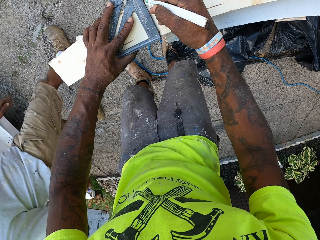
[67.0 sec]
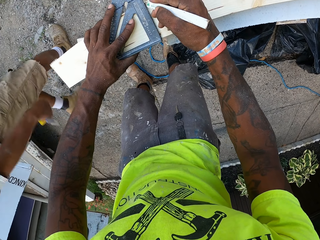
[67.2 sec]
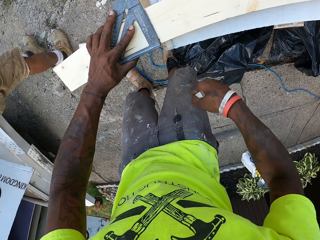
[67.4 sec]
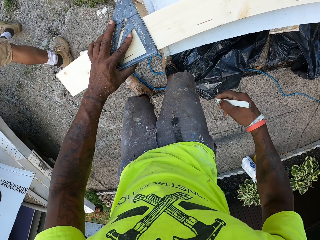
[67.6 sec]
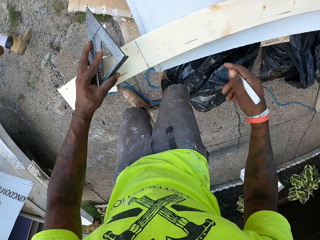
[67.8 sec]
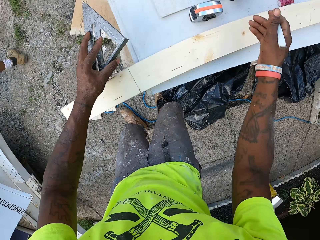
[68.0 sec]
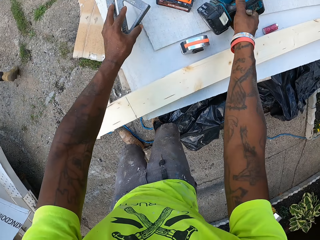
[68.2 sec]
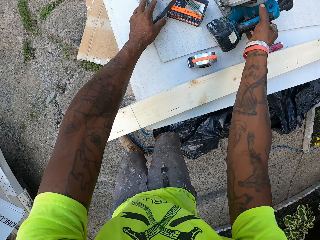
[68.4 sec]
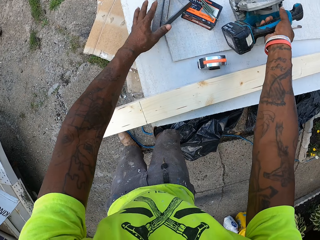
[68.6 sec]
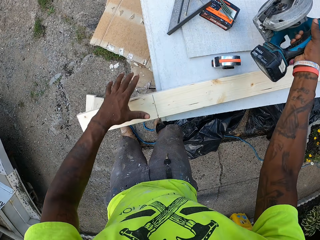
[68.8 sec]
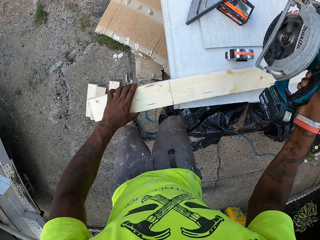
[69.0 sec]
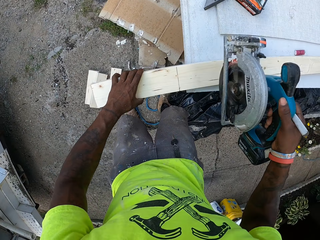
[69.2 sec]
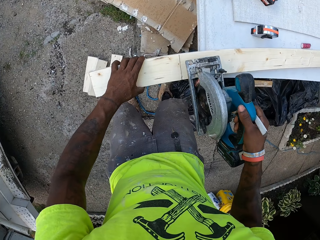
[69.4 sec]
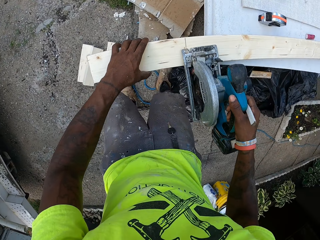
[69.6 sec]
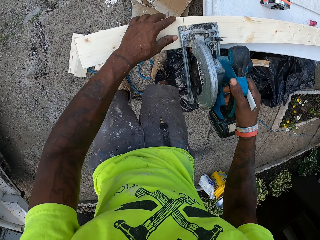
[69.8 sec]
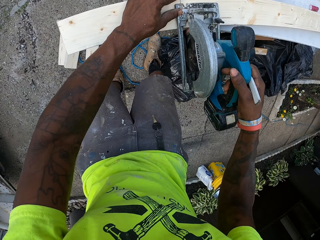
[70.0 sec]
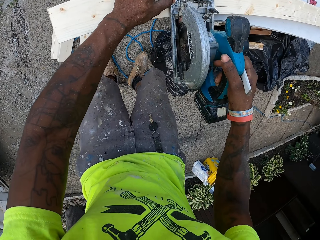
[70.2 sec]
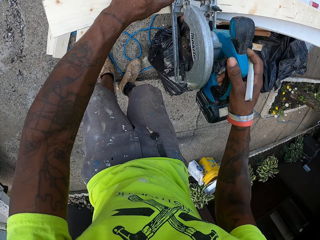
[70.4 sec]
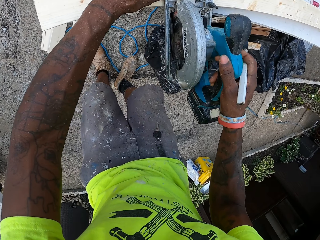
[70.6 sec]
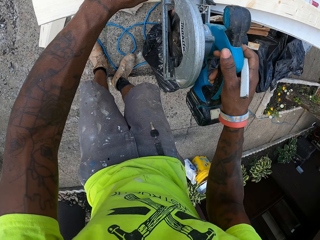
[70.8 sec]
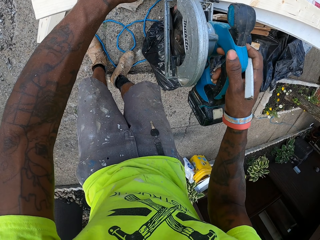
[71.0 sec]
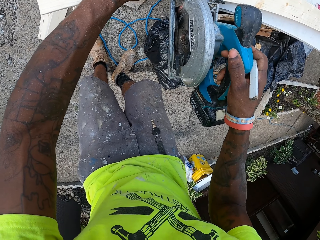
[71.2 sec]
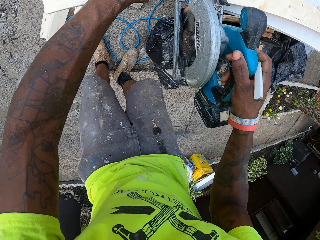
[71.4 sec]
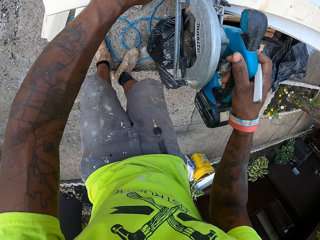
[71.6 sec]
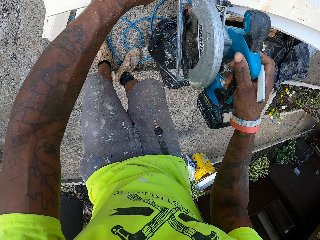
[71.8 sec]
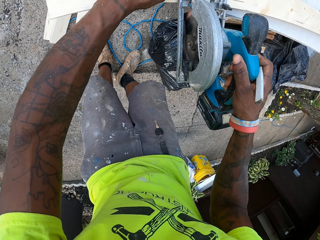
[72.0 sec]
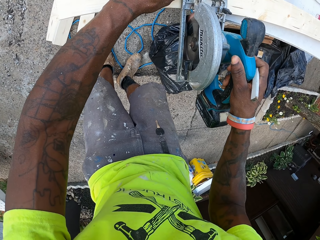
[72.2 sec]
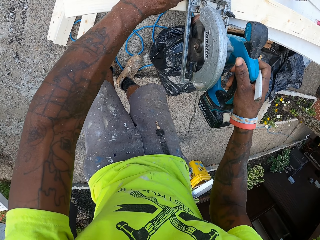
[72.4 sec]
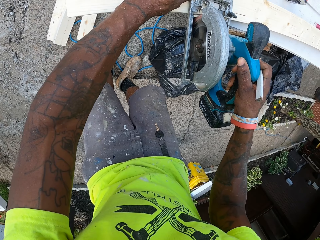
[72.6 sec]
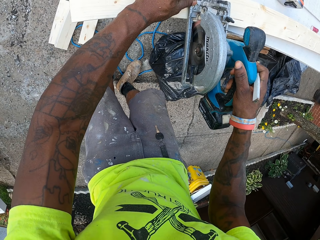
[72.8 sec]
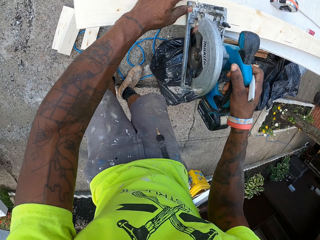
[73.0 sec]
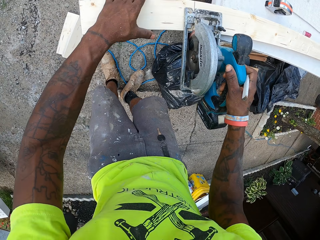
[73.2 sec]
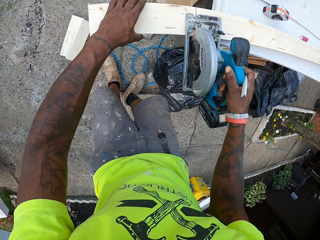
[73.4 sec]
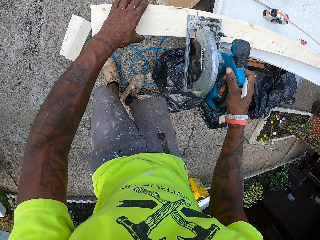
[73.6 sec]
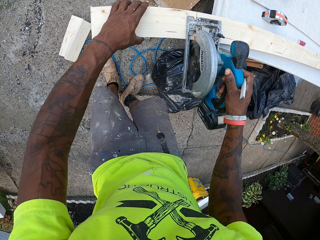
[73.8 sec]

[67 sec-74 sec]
The camera wearer rules the wood with the pencil in his right hand, with the speed square or triangle ruler. He drops the triangle ruler on the table. He picks up the power cutter from the table with his right hand. He places the power cutter on the wood and cuts the wood with the power cutter.

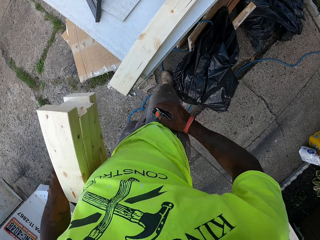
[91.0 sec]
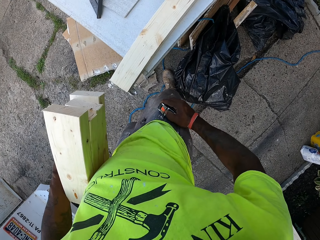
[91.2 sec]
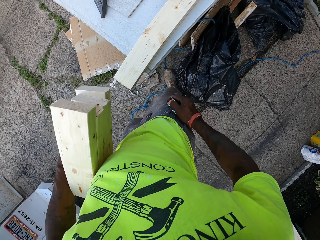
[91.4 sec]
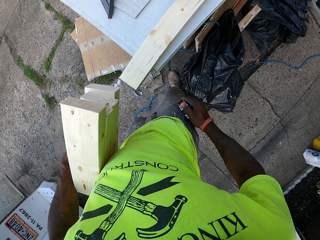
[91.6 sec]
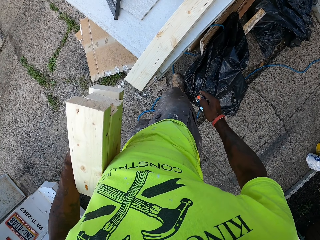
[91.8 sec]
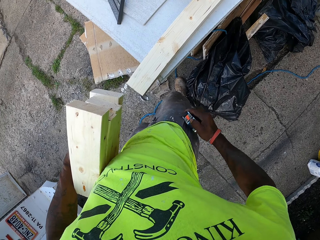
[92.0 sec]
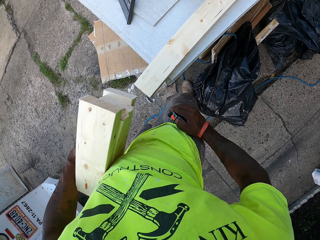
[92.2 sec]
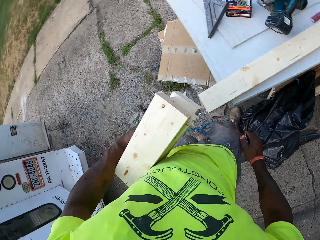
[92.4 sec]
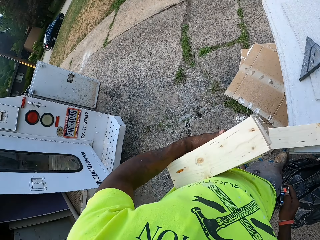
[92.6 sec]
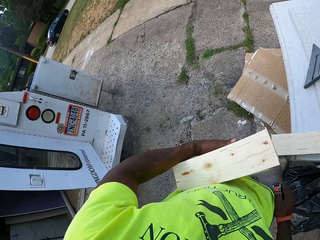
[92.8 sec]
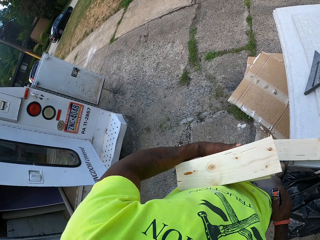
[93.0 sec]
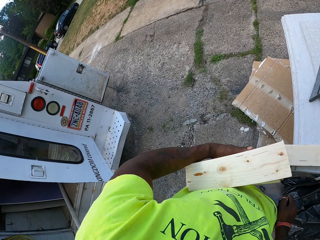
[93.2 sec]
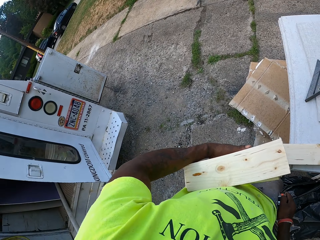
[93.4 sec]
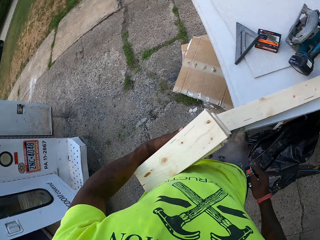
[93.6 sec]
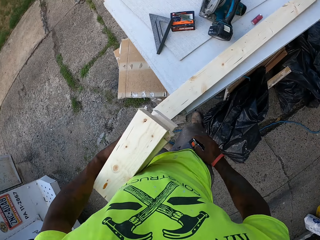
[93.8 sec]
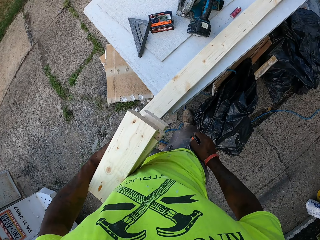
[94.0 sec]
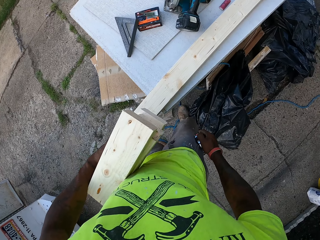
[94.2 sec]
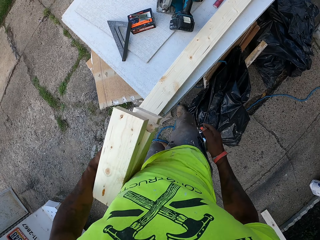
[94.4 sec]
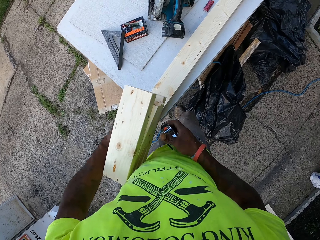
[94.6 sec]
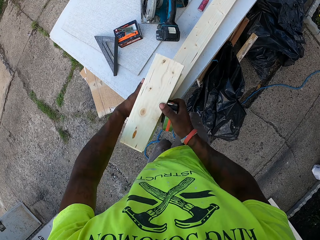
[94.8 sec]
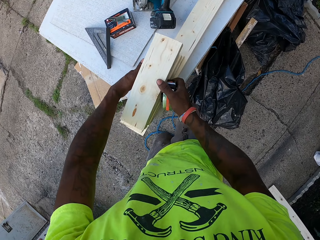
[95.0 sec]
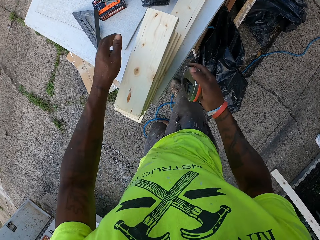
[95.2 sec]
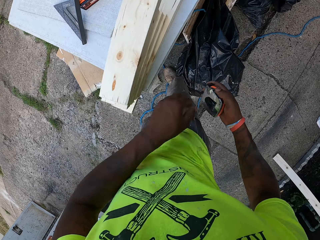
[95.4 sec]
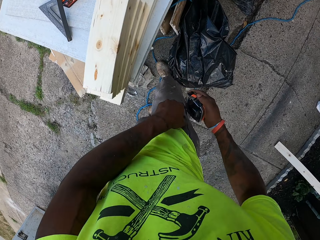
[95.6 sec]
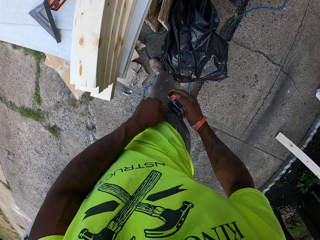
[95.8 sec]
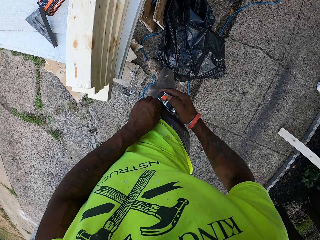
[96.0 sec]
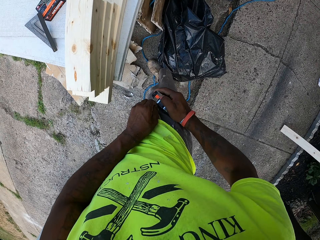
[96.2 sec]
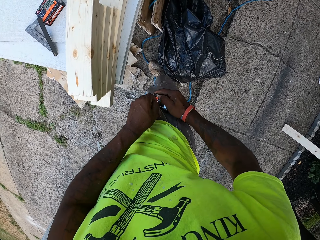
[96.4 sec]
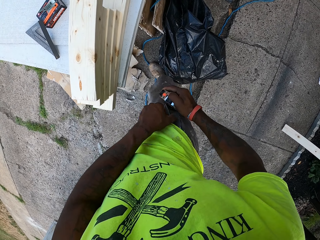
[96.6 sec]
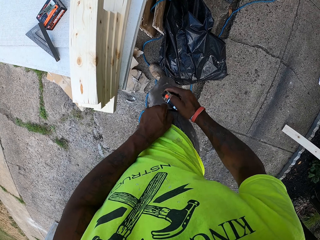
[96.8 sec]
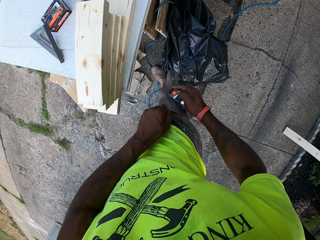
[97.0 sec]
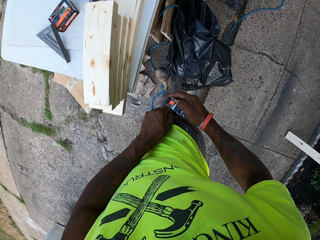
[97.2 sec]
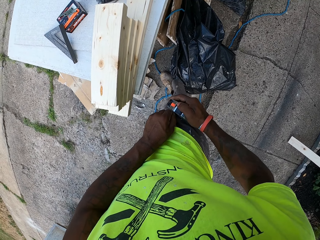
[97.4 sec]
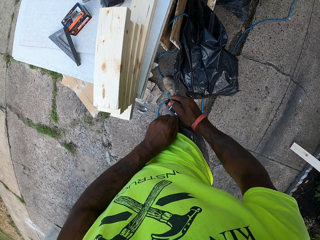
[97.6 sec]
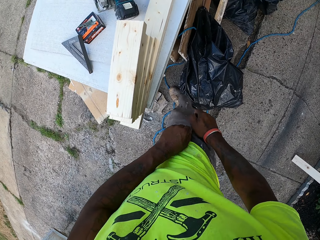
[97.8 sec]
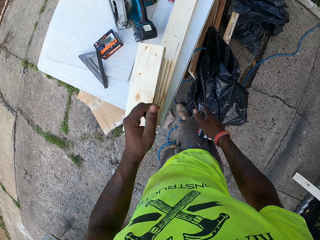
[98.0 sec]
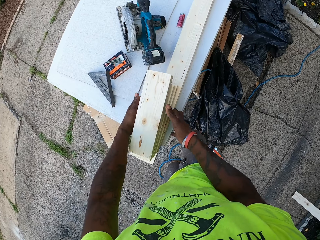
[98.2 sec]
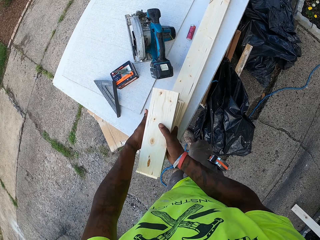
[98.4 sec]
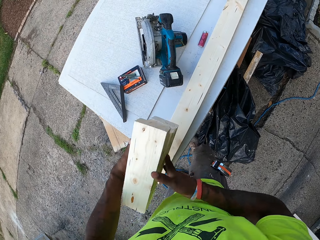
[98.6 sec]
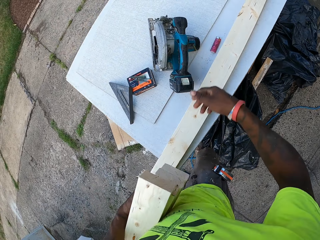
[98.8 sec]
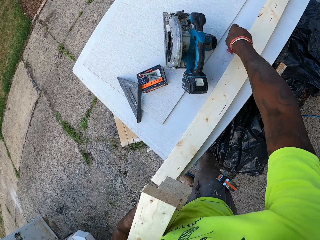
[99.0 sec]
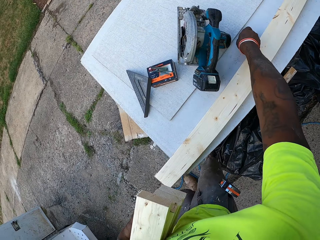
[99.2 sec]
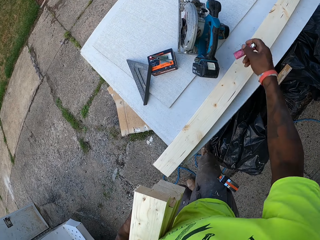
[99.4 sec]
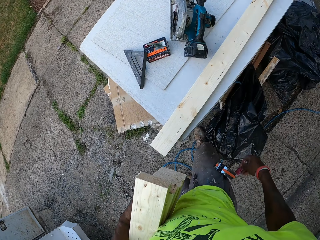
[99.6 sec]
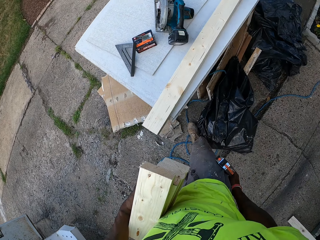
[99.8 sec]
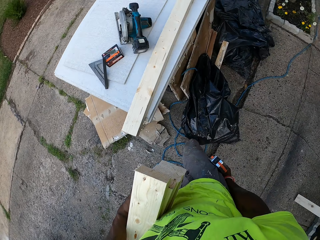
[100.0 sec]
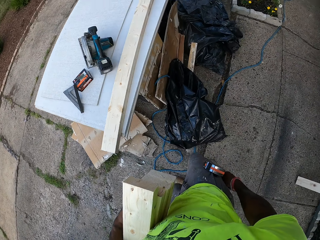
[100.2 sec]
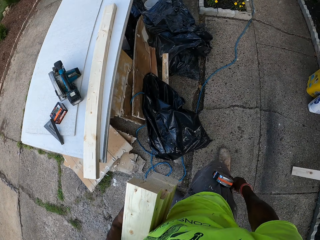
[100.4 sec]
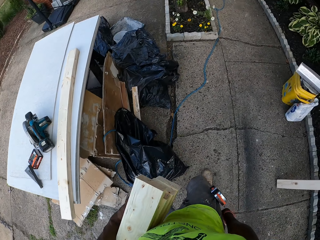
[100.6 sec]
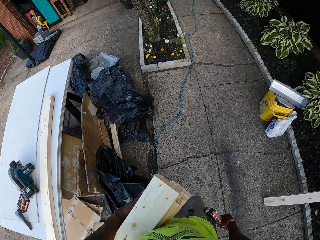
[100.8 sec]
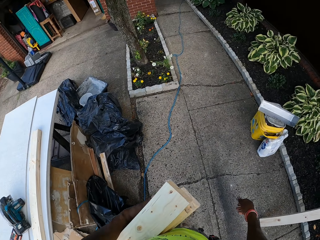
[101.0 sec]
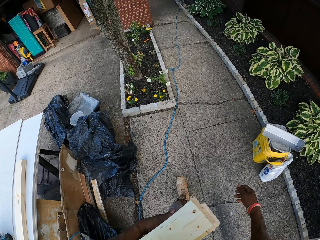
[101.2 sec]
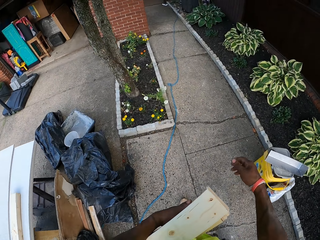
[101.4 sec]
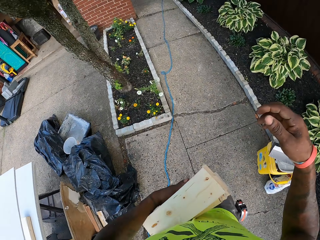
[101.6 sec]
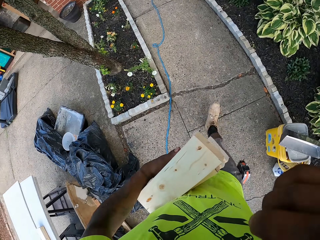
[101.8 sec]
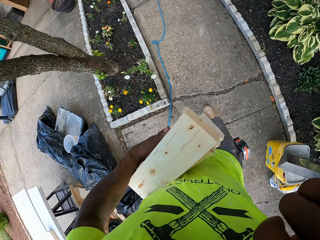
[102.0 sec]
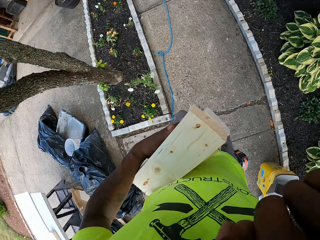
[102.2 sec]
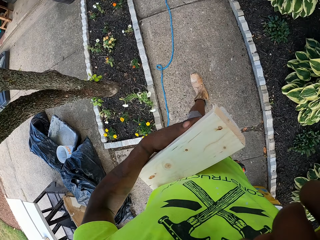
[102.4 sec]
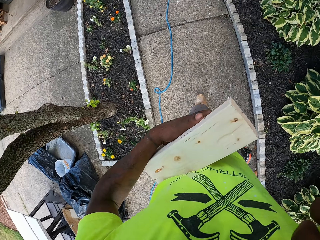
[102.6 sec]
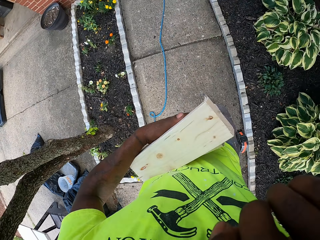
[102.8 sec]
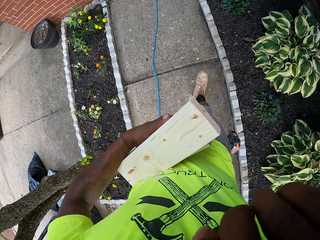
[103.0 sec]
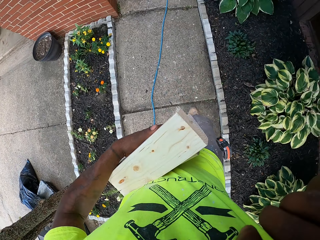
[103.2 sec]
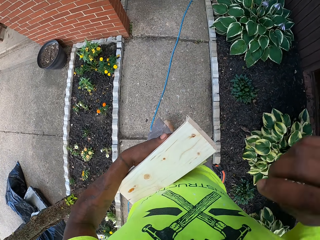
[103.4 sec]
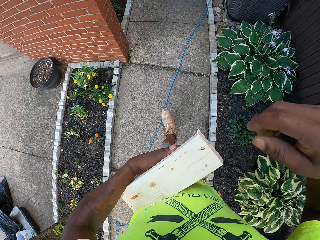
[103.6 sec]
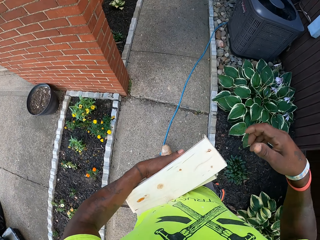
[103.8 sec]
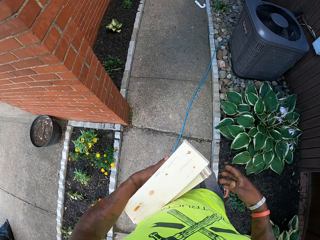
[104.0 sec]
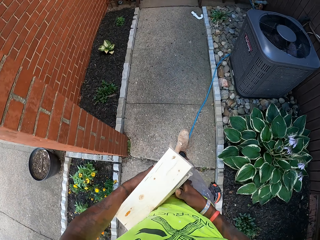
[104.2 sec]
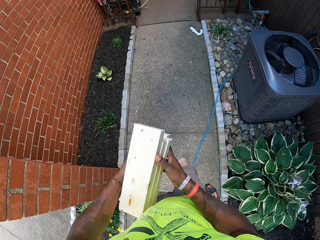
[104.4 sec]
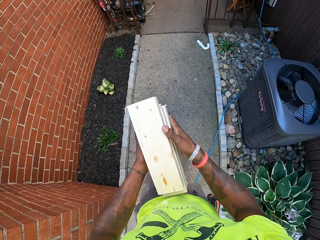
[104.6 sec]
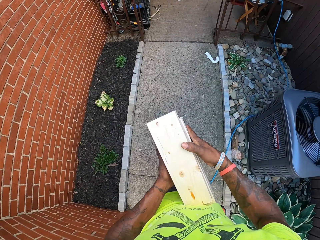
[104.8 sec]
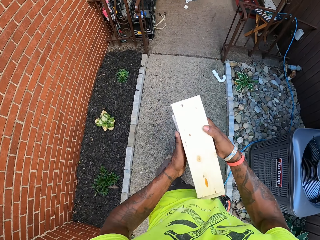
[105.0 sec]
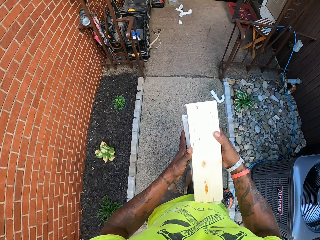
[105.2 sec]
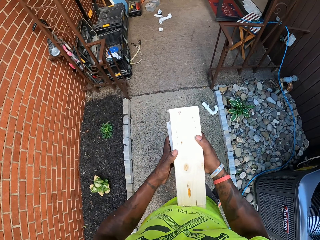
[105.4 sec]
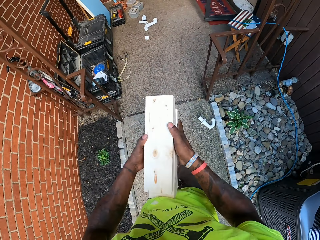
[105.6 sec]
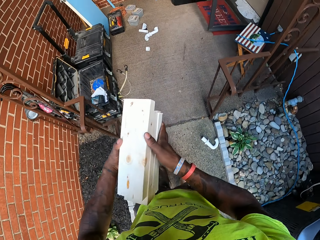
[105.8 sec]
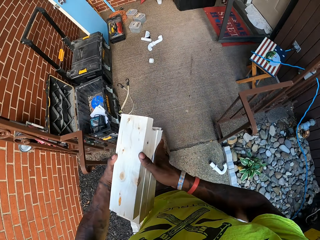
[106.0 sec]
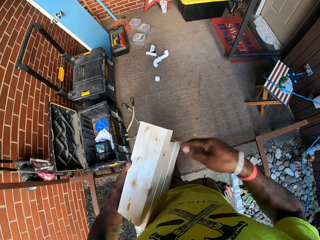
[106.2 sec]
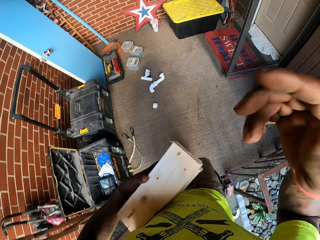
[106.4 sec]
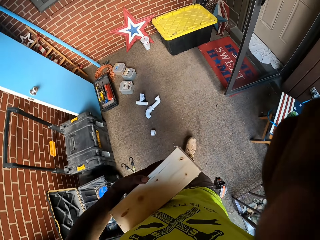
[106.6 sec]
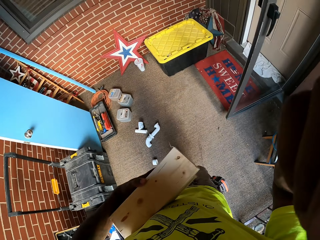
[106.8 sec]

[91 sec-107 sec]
The camera wearer attempts to hang the tape measure on his pocket. He drops the woods on the table with both hands. He opens his pocket with his left hand. He hangs the tape measure on his pocket with his right hand. He picks up the woods with both hands. He picks up a marker or lighter with his right hand. He puts the marker in his pocket. He walks towards a house. He raises his right hand towards his nose. He holds the woods with both hands. He raises his right hand towards the camera.
